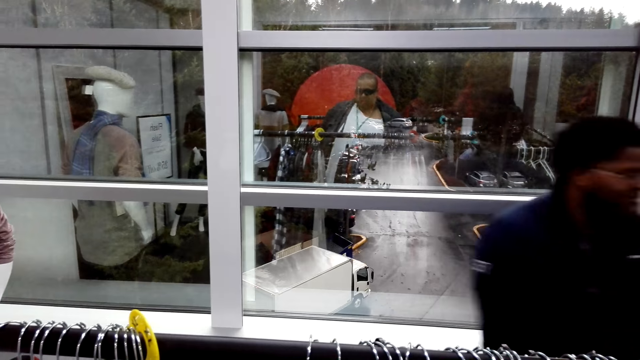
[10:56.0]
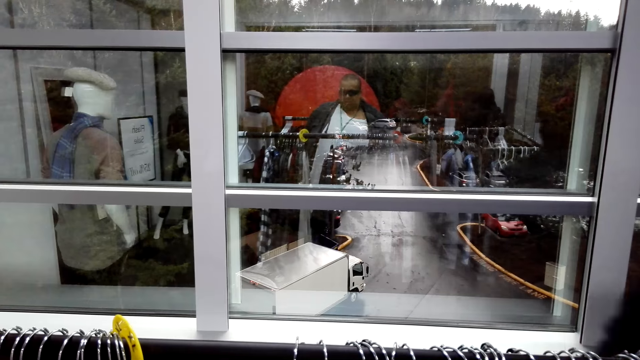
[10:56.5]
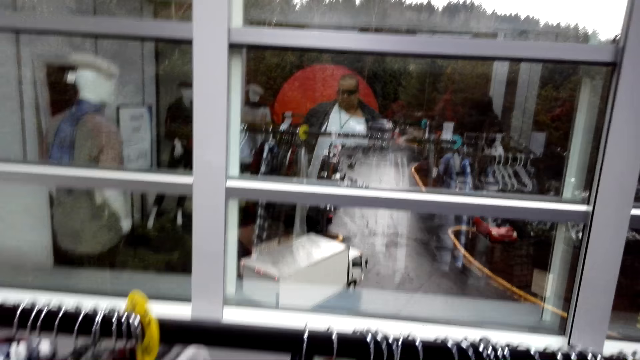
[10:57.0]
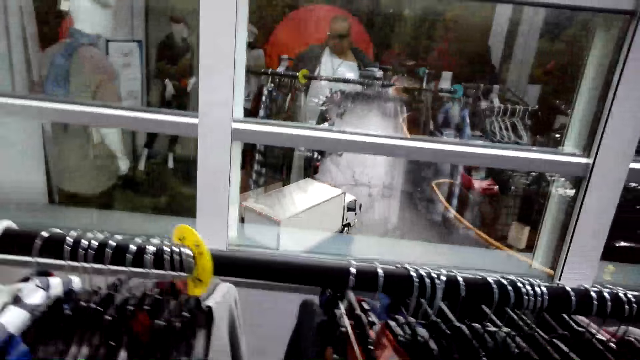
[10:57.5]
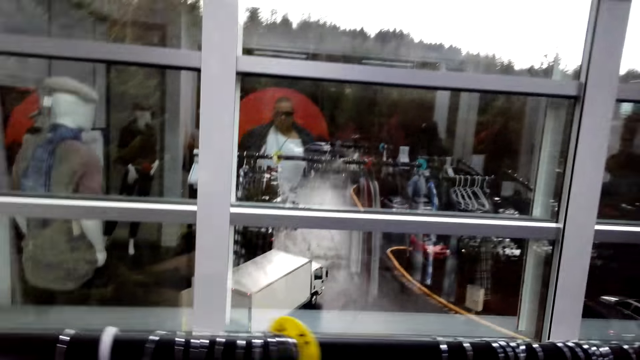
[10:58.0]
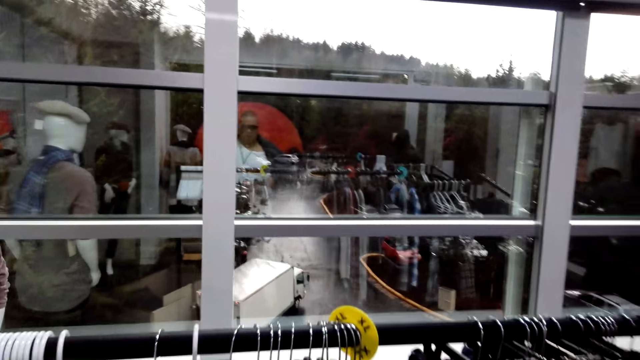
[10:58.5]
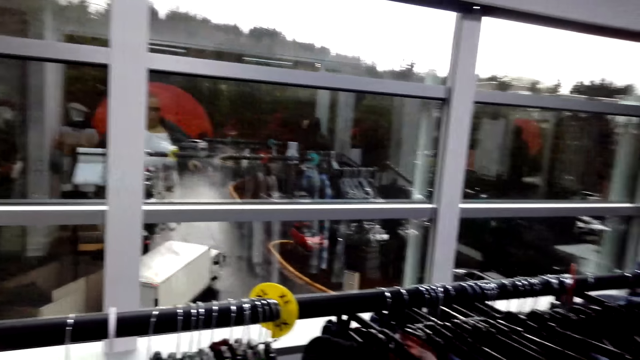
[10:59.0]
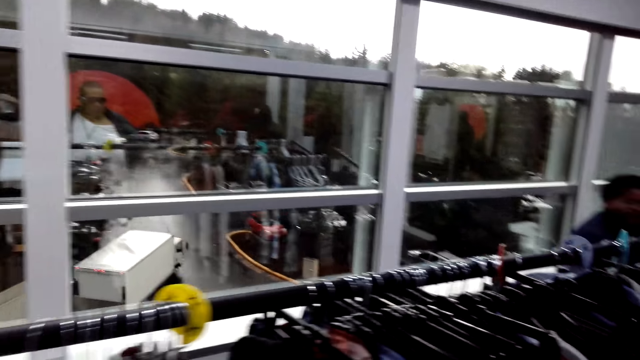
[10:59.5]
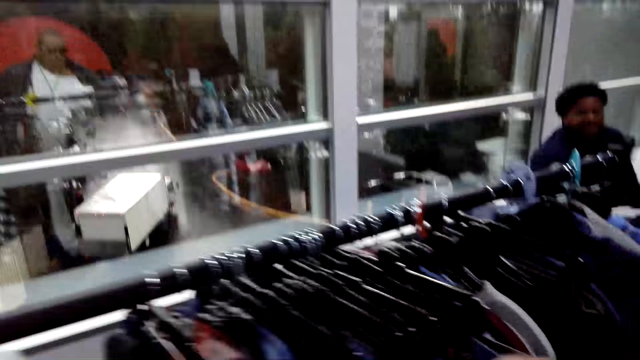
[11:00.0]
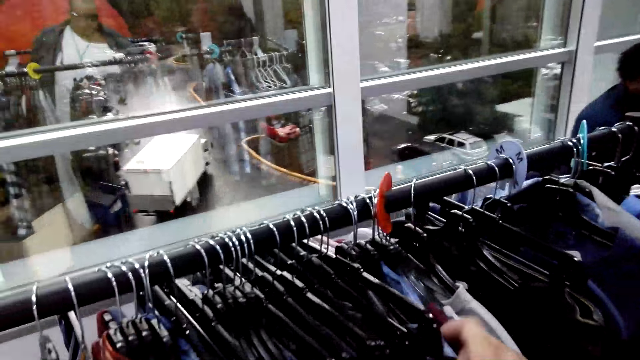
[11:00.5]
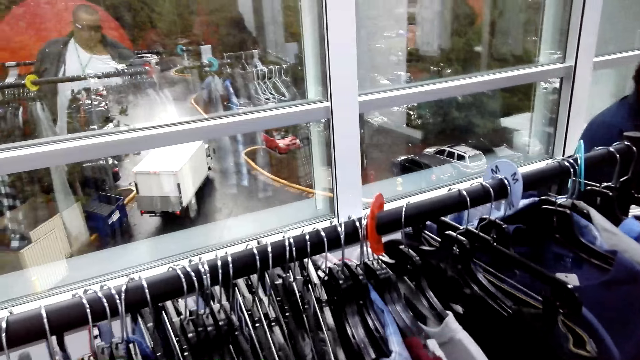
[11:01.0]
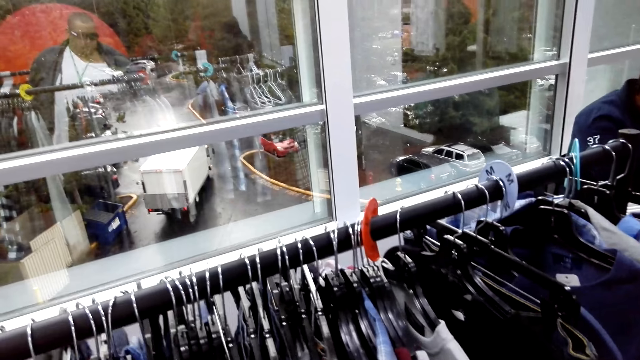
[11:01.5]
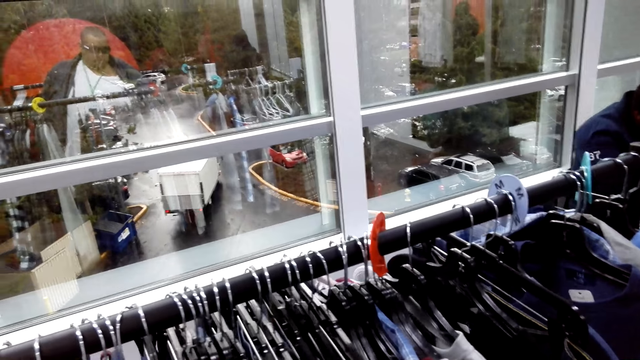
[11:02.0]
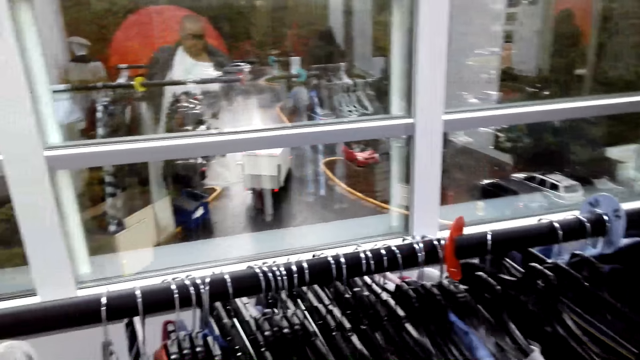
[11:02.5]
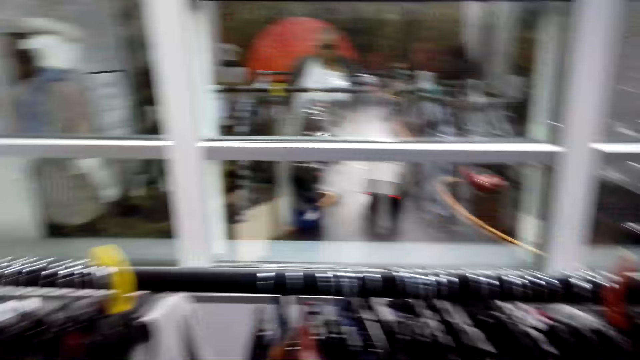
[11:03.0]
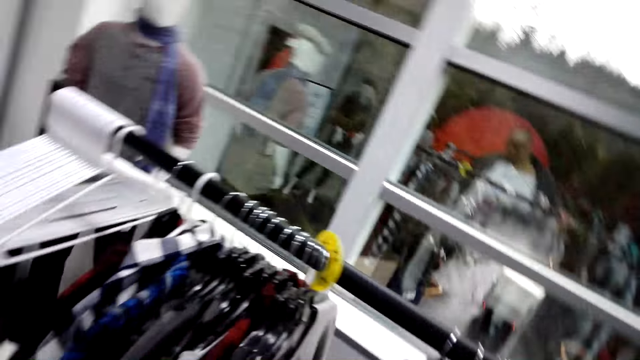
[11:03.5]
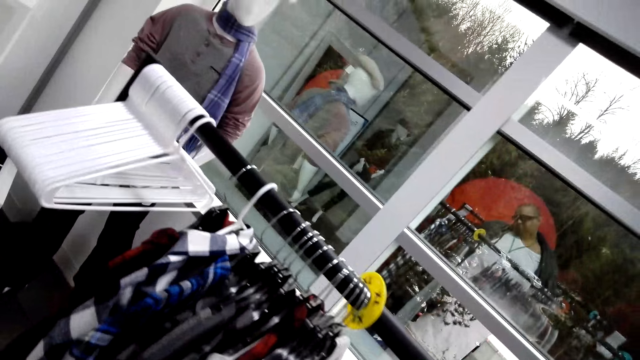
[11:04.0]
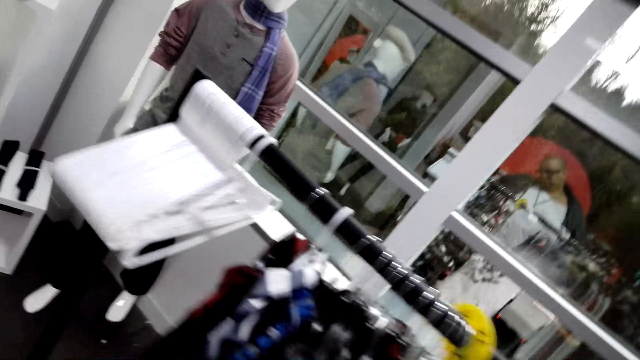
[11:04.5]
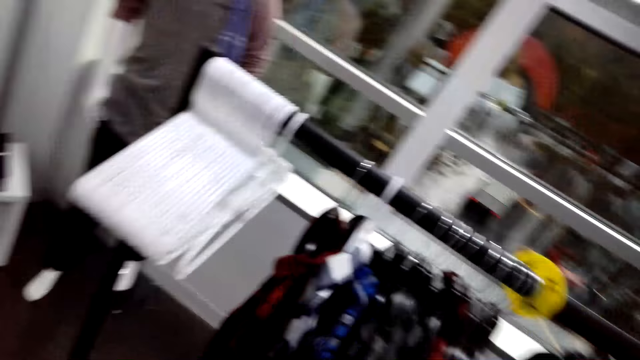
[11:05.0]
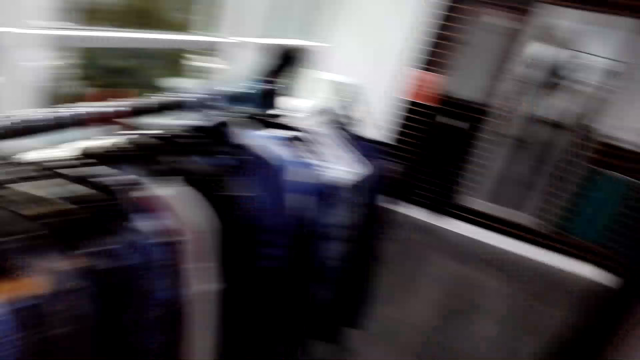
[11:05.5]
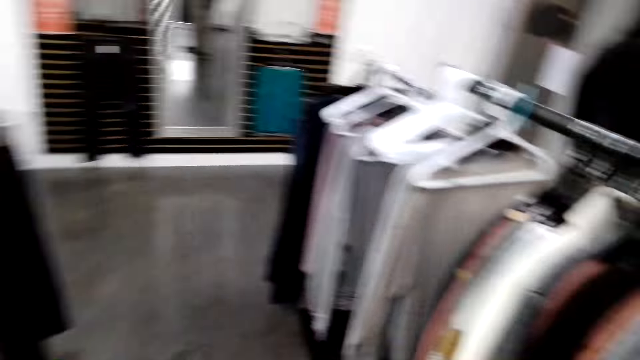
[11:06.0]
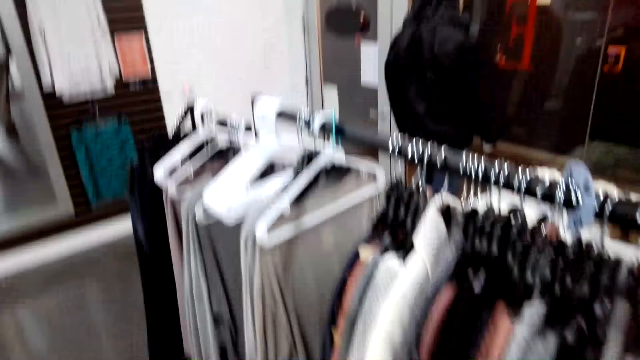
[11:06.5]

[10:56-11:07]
A man talks to the camera wearer. The man walks. The camera wearer gazes at clothes on the hanger stand and converses with the man. They talk to the man and look around. They go over the clothes on the hanger stand. They talk to the man and touch the clothes. They walk and look around. They gaze at the clothes on the hanger stand. They turn around. They gaze at the clothes on the hanger stand.

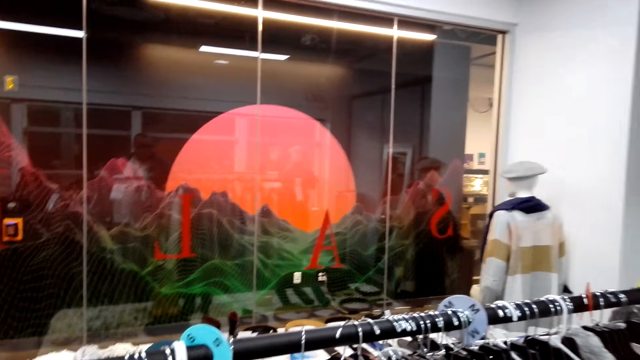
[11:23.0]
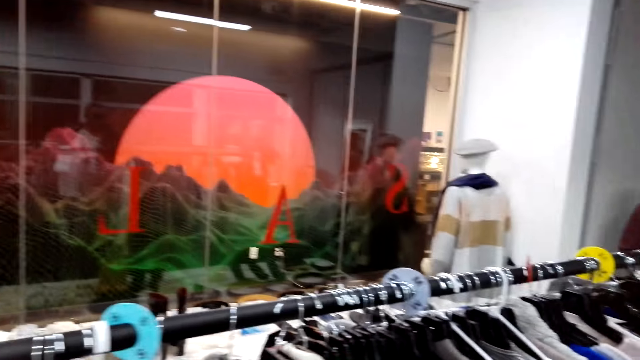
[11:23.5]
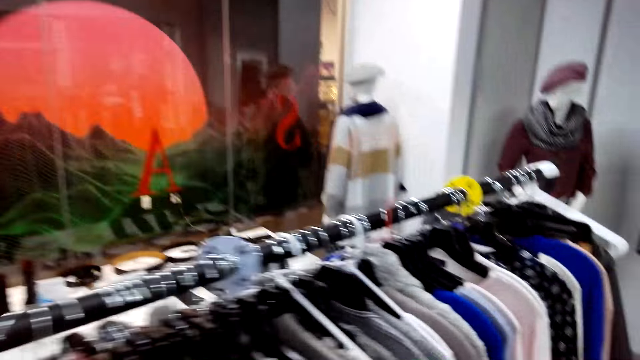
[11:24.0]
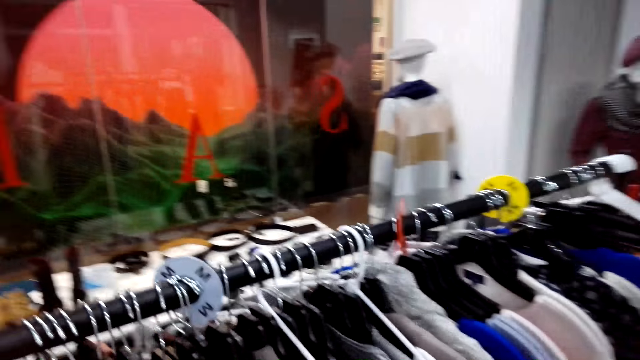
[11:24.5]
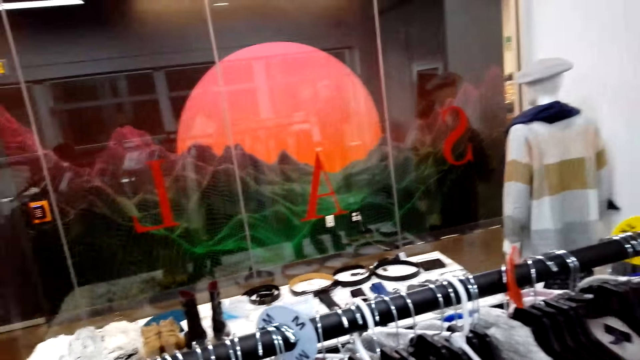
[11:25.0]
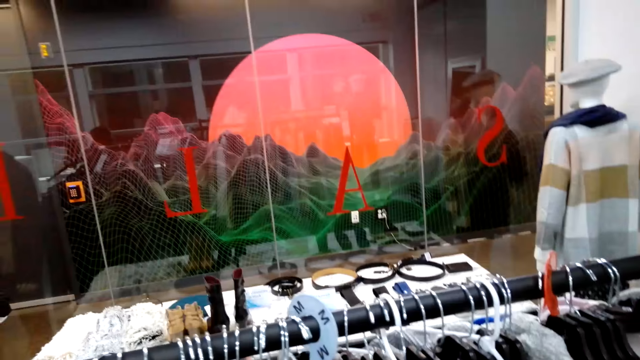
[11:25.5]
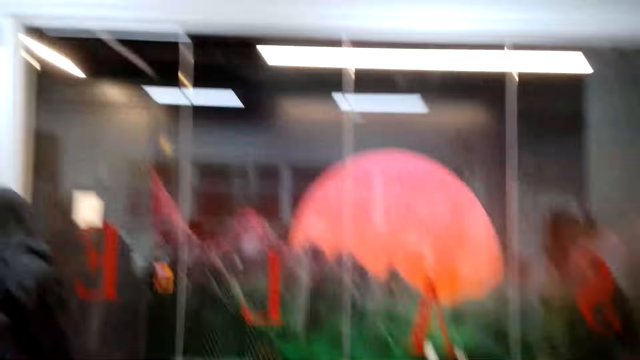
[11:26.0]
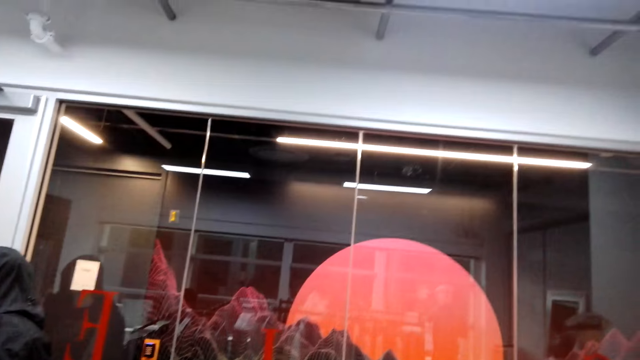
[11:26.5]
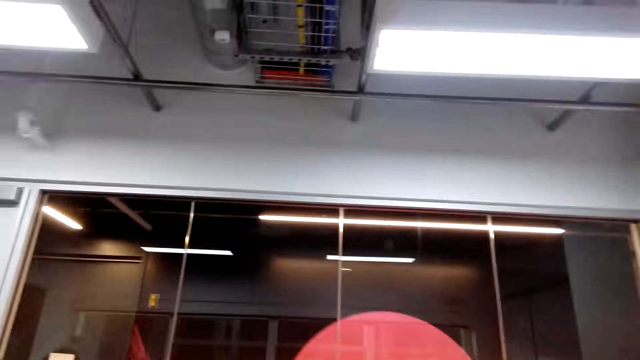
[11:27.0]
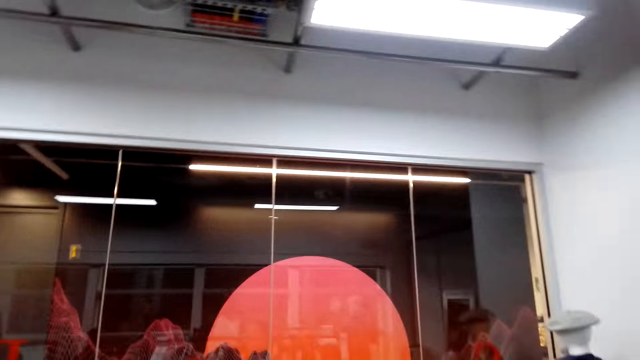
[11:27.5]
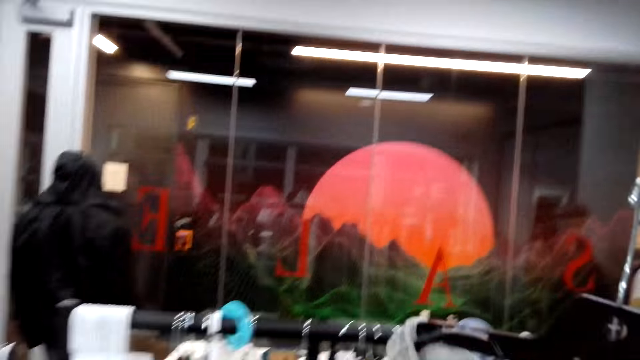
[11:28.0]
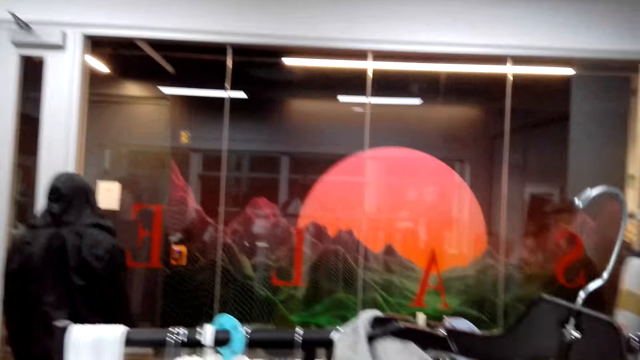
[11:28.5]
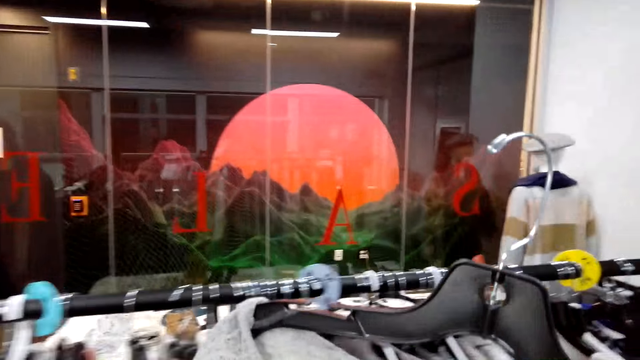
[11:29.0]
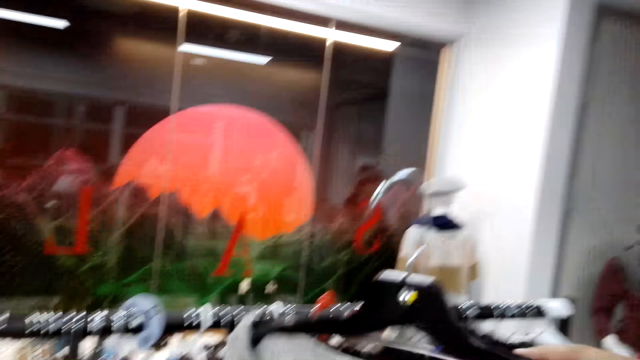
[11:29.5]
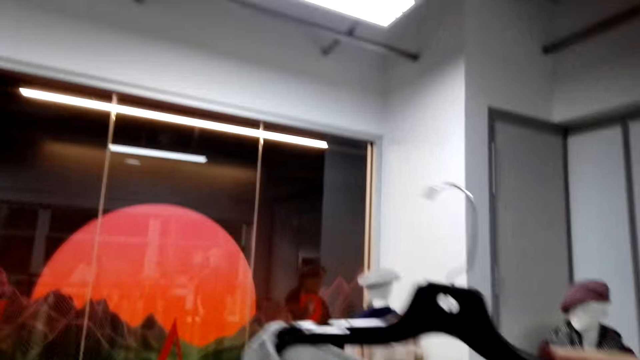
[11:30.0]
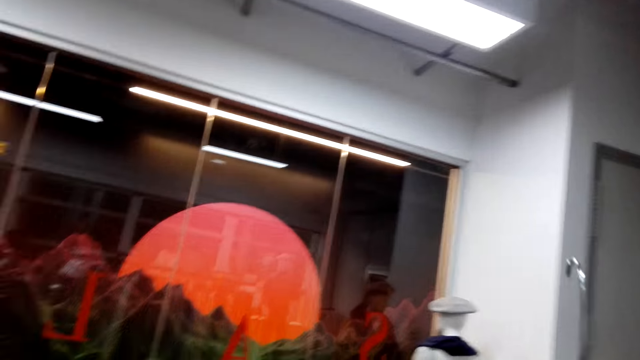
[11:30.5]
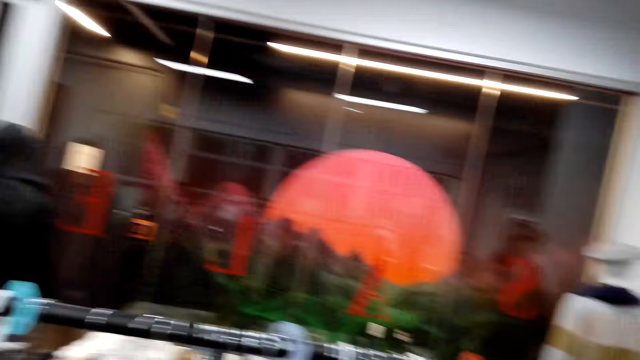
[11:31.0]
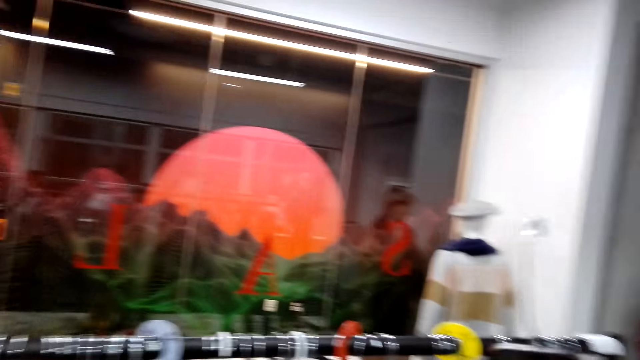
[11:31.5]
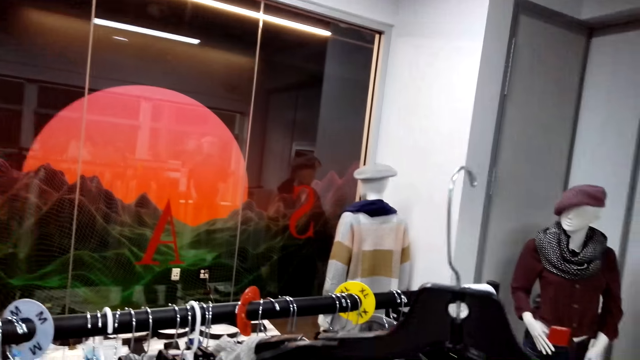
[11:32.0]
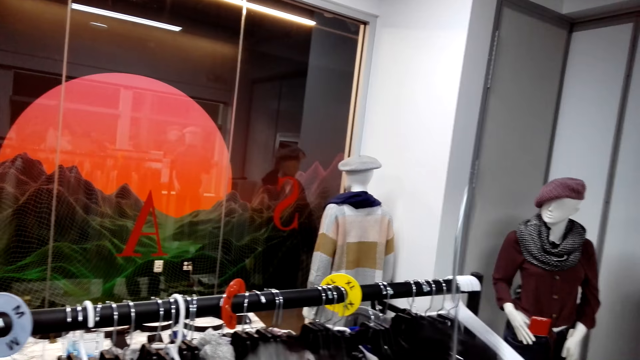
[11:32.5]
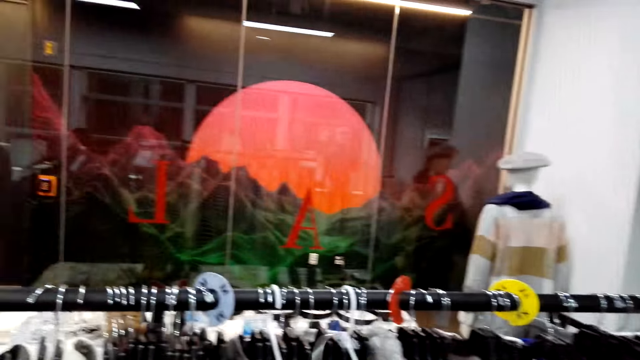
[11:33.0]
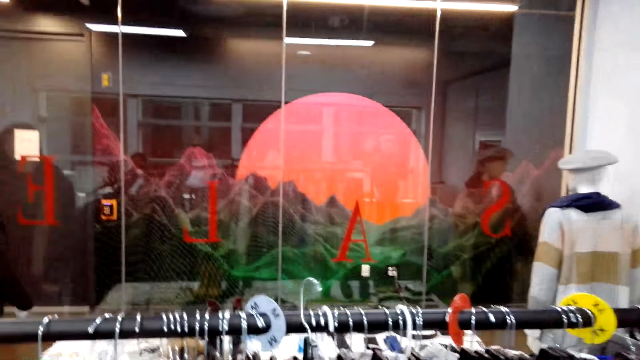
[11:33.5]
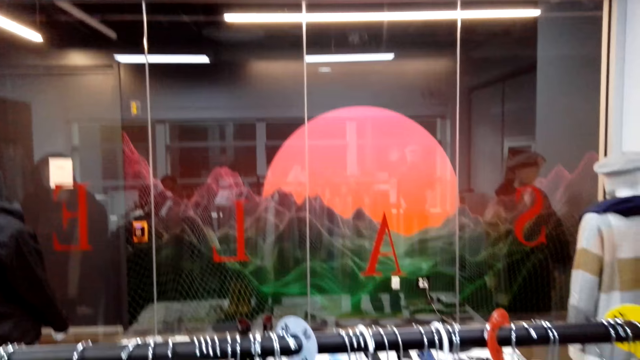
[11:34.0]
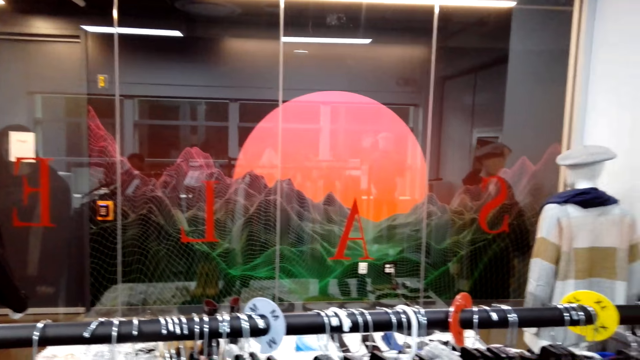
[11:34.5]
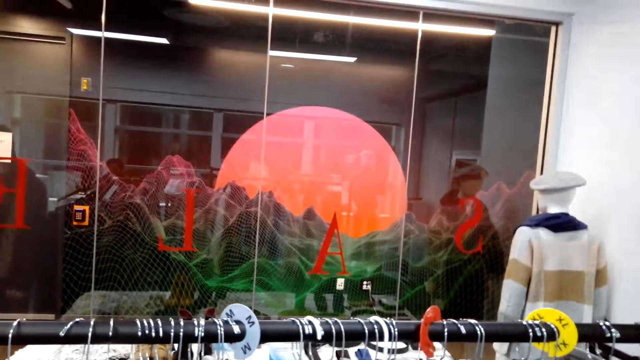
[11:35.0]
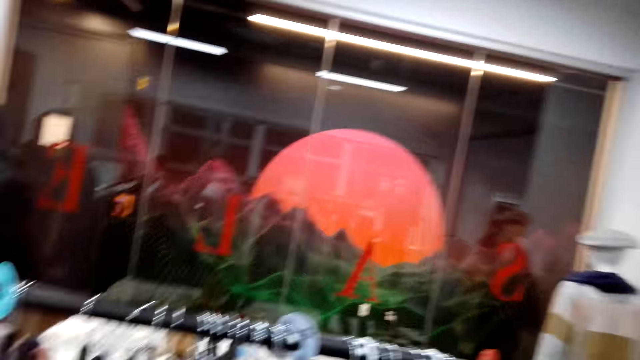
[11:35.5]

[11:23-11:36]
The camera wearer returns the hanger on the display rack. They unhang another top. They look around. They touch a cloth on the hanger. They converse with a man and look at the top. They talk to the man and hold the cloth on the hanger. They hold the cloth on the hanger again. The man talks to the camera wearer. The camera wearer talks to the man. They hang the top back on the hanger stand. They gaze at clothes on the hanger stand and converse with the man.
